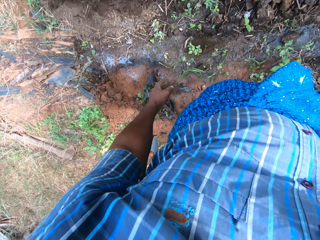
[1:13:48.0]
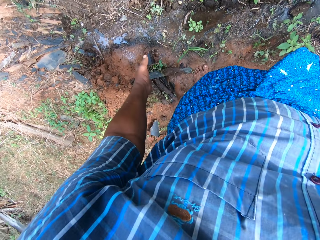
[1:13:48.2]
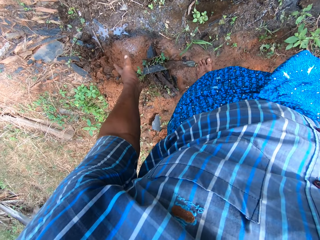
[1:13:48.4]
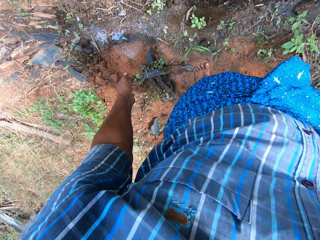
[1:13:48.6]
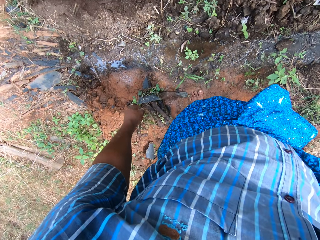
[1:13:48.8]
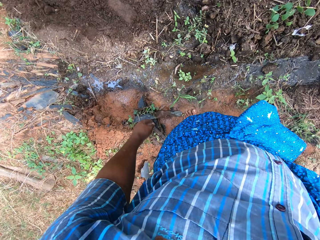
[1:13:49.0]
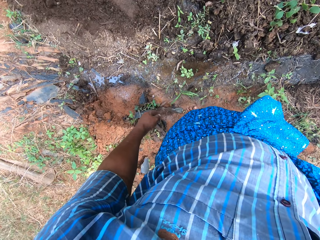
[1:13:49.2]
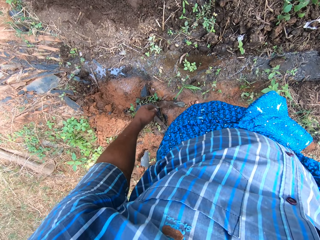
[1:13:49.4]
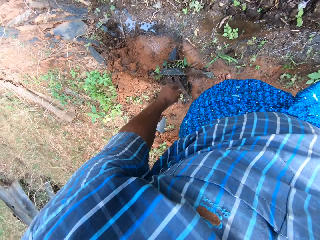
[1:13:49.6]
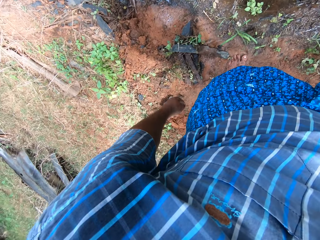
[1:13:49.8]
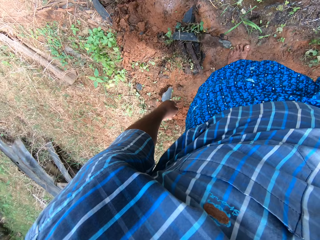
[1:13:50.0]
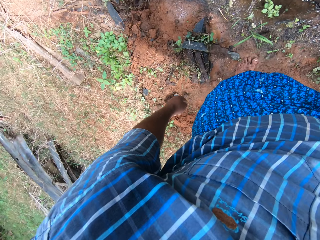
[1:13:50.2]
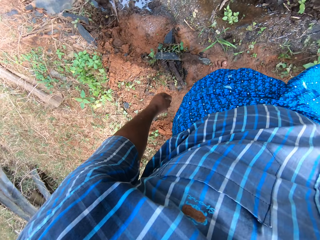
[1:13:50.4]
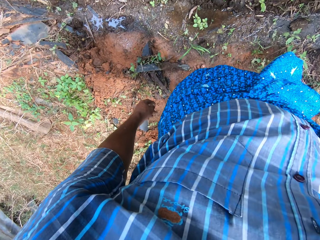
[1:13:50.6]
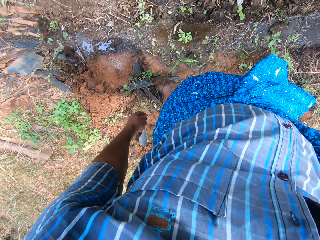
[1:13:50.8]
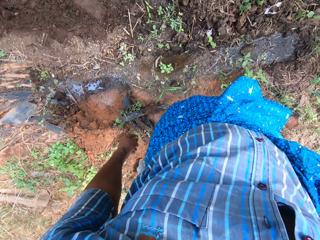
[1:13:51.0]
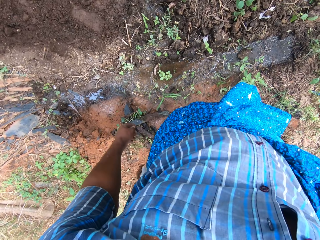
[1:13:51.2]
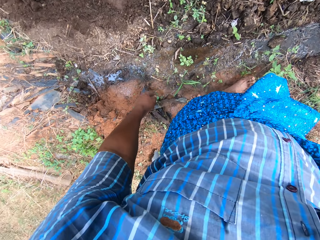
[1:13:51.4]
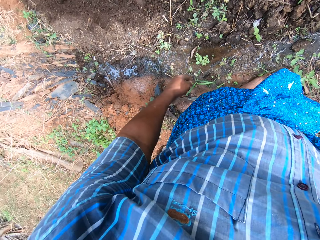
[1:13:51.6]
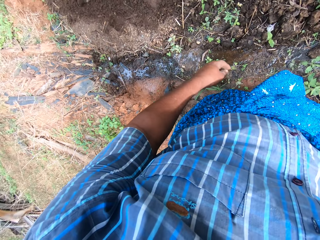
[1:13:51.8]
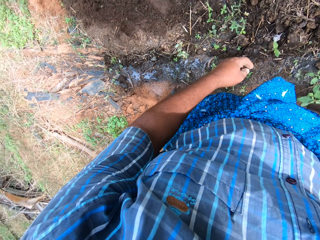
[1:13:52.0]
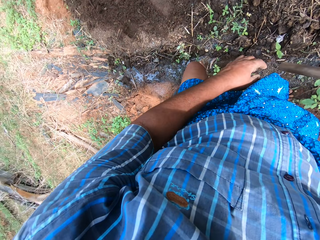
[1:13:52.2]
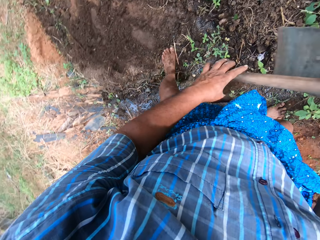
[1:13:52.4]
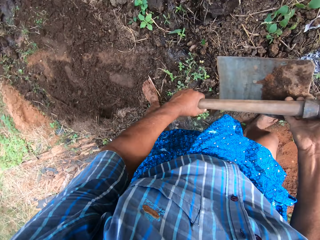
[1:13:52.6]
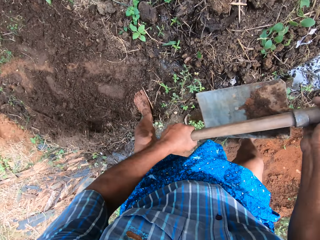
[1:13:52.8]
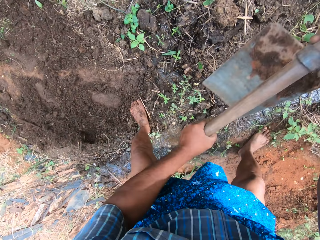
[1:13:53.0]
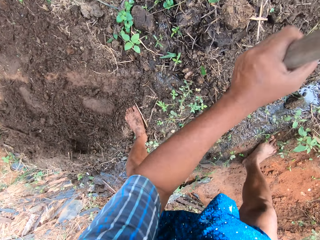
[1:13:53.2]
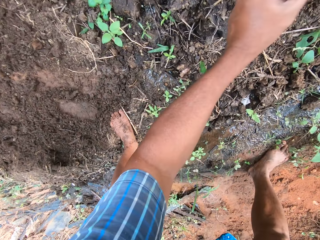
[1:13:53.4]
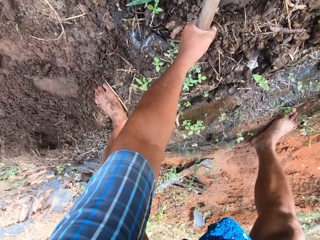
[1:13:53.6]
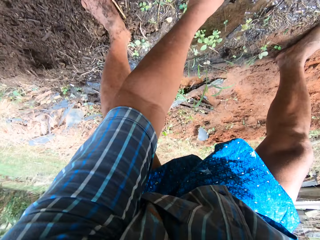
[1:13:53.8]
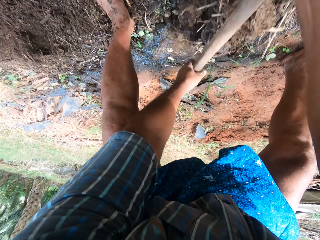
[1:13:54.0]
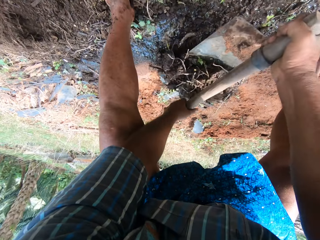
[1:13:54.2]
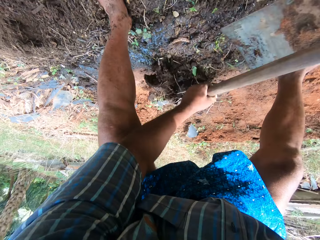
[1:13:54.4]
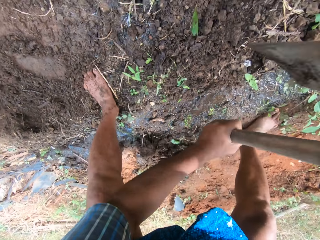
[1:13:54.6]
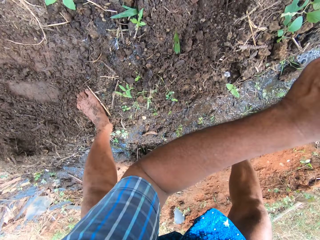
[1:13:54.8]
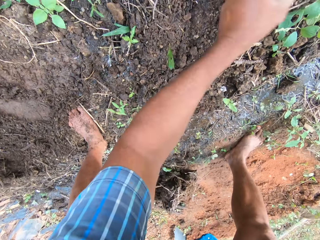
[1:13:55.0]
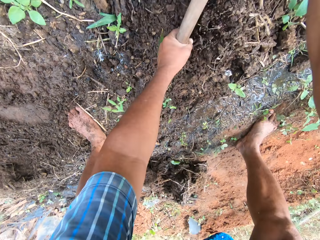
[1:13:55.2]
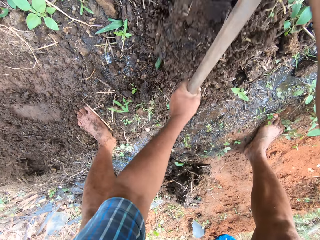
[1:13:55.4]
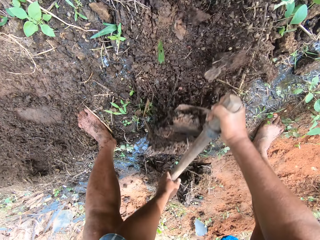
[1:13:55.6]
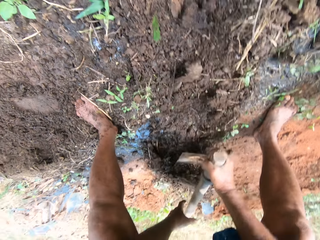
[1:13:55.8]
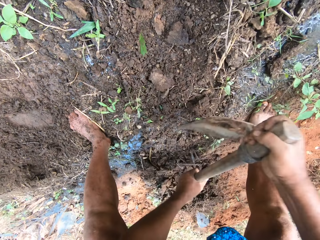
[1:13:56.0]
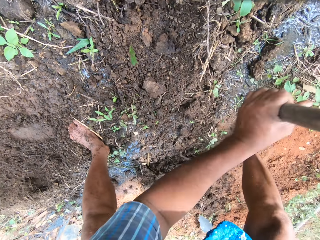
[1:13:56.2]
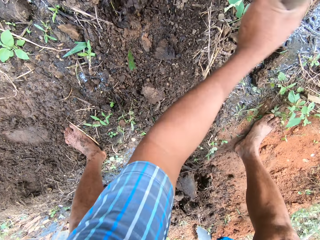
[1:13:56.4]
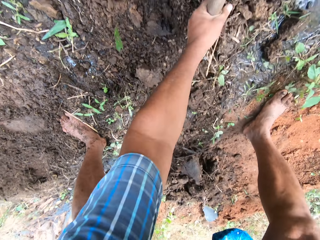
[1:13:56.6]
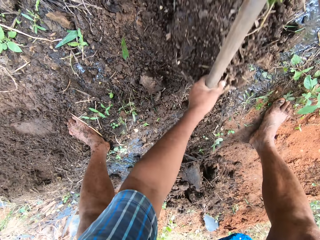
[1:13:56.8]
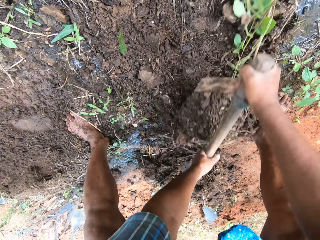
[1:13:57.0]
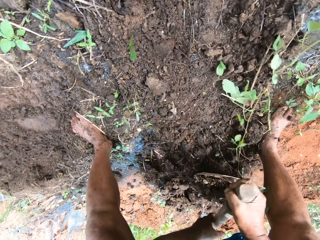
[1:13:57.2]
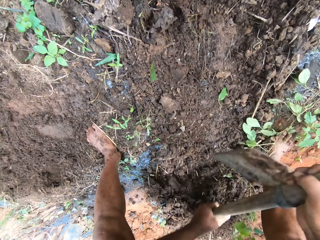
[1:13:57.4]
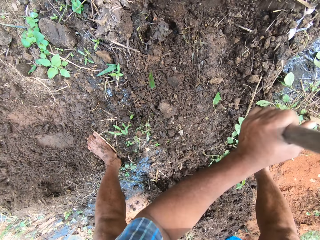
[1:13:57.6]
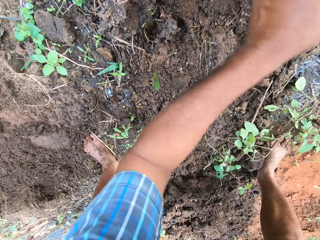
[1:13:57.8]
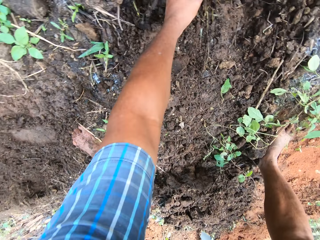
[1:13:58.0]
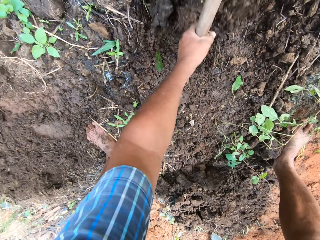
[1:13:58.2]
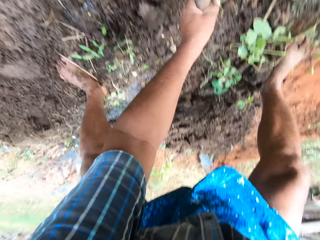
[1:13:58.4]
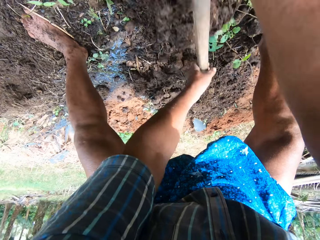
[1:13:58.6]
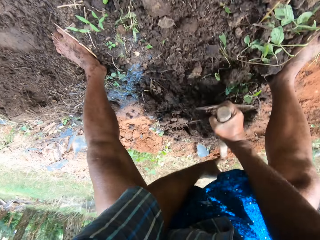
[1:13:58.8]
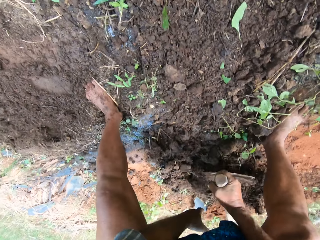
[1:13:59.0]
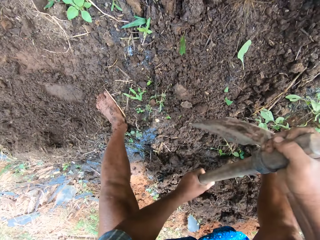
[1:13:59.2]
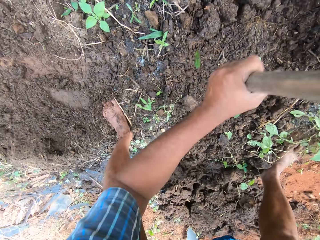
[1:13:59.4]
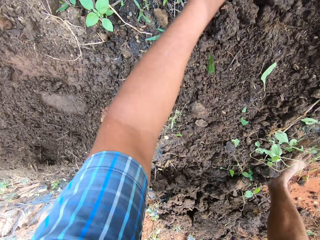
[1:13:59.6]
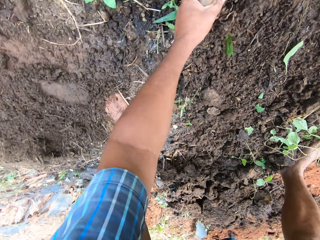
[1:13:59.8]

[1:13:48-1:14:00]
The camera wearer digs the ground with the hoe in his hands.

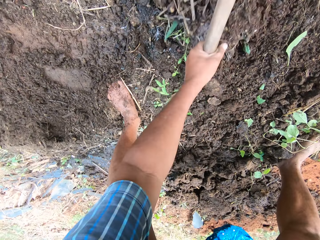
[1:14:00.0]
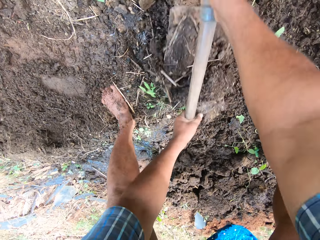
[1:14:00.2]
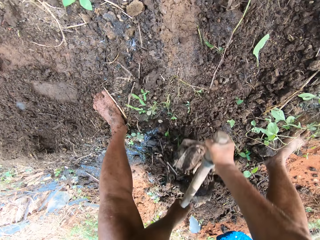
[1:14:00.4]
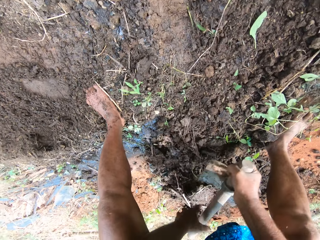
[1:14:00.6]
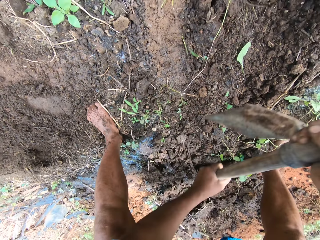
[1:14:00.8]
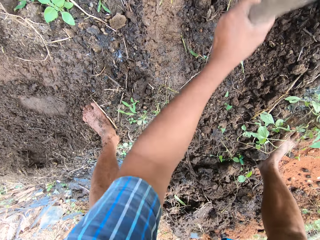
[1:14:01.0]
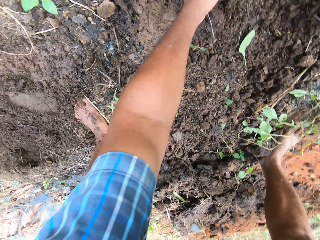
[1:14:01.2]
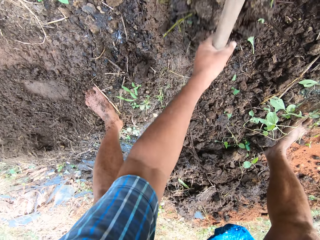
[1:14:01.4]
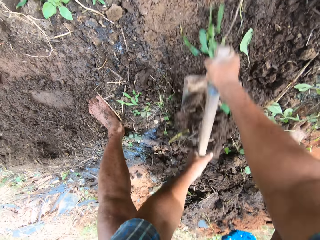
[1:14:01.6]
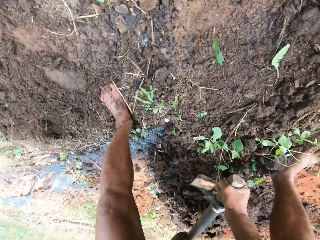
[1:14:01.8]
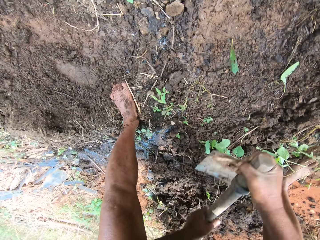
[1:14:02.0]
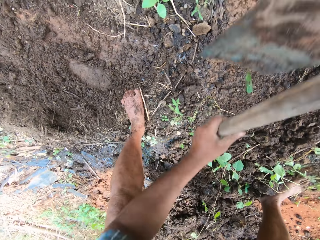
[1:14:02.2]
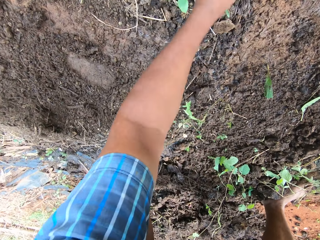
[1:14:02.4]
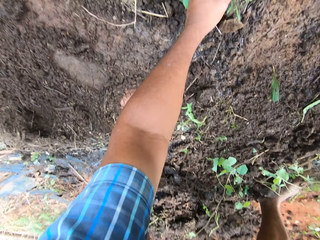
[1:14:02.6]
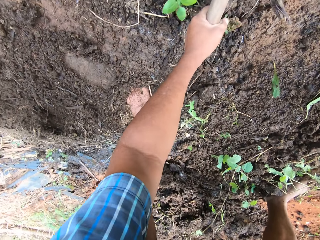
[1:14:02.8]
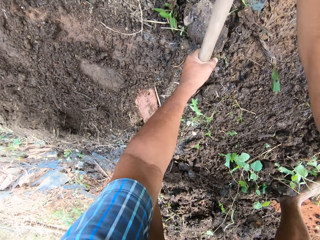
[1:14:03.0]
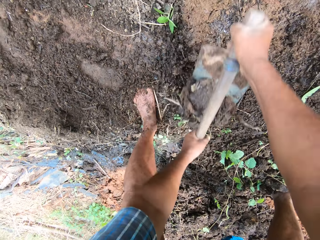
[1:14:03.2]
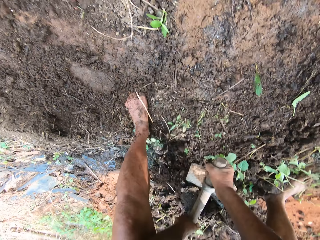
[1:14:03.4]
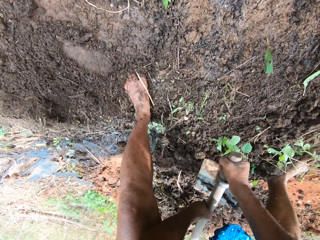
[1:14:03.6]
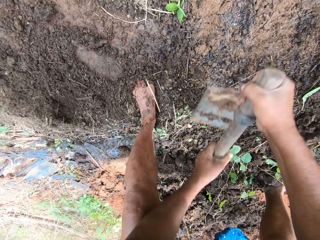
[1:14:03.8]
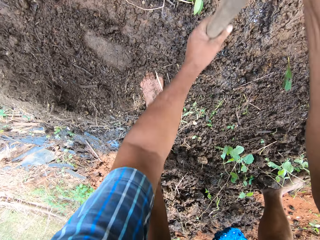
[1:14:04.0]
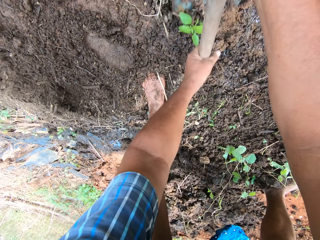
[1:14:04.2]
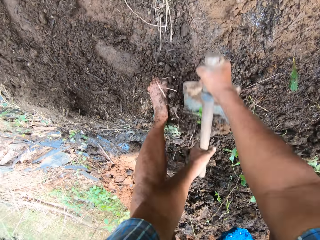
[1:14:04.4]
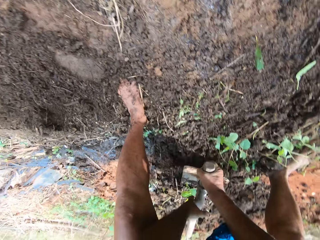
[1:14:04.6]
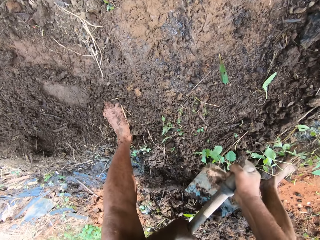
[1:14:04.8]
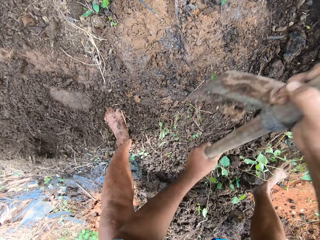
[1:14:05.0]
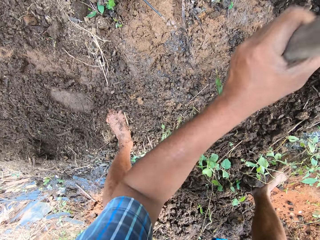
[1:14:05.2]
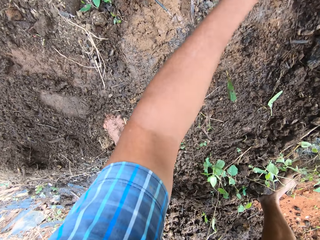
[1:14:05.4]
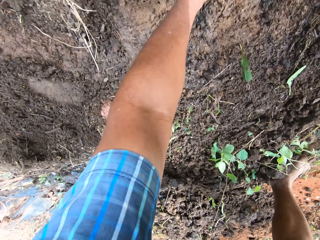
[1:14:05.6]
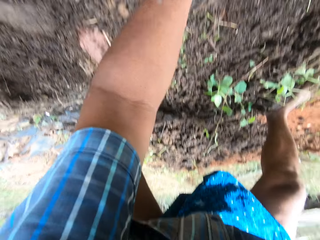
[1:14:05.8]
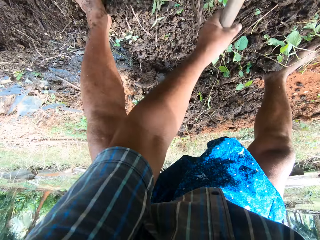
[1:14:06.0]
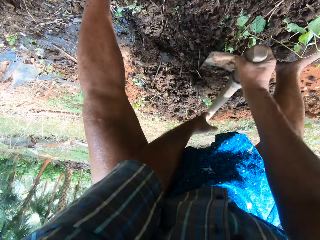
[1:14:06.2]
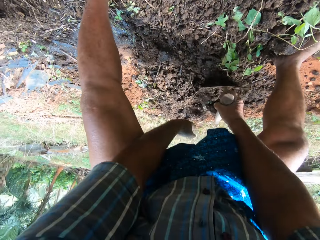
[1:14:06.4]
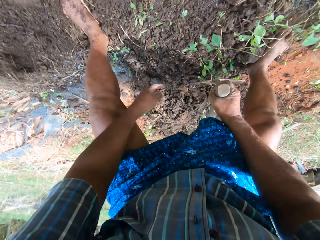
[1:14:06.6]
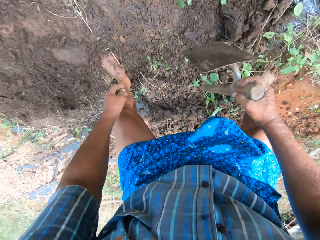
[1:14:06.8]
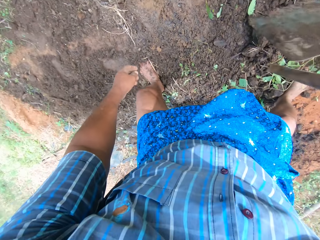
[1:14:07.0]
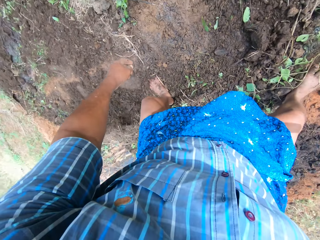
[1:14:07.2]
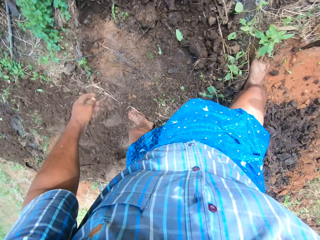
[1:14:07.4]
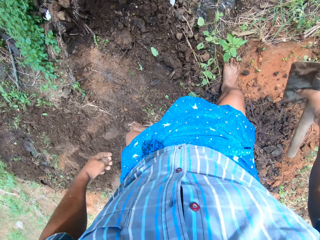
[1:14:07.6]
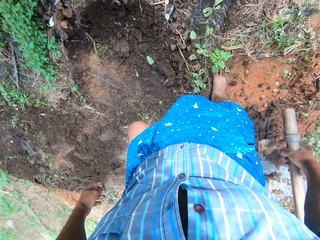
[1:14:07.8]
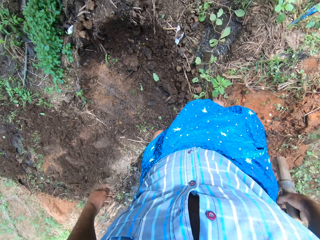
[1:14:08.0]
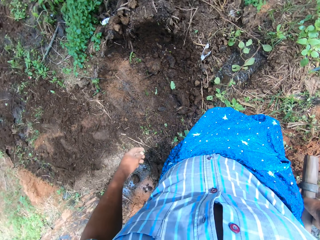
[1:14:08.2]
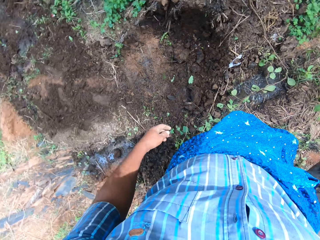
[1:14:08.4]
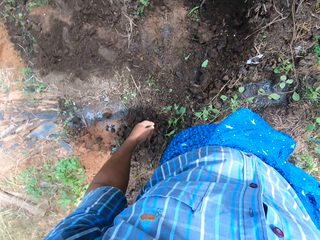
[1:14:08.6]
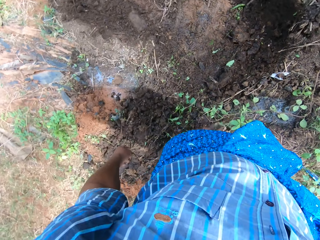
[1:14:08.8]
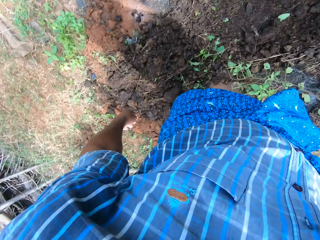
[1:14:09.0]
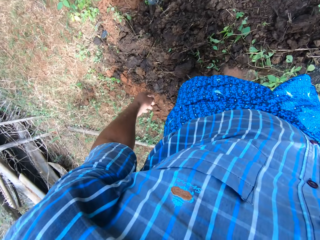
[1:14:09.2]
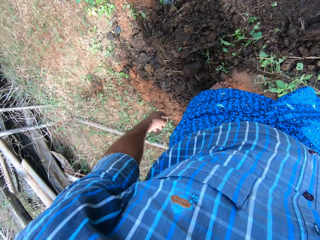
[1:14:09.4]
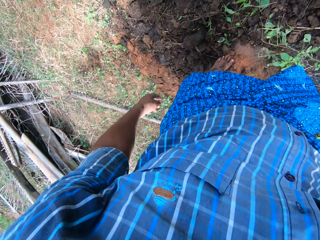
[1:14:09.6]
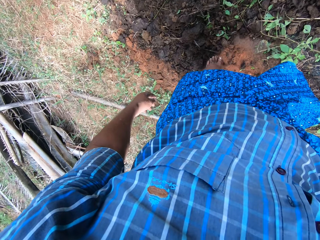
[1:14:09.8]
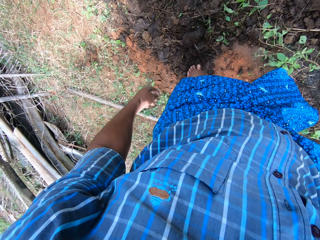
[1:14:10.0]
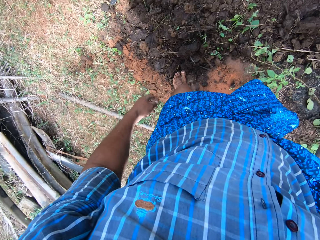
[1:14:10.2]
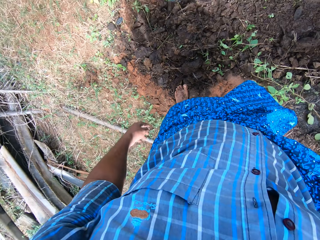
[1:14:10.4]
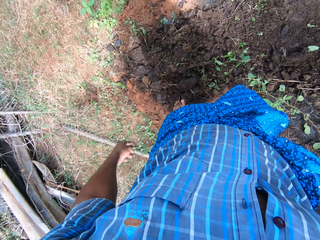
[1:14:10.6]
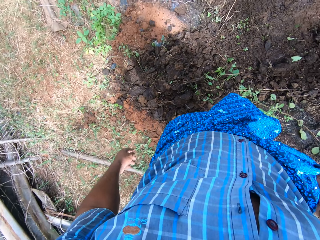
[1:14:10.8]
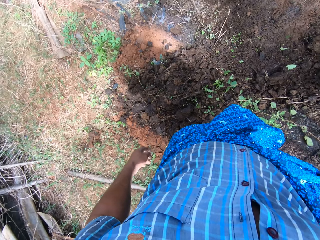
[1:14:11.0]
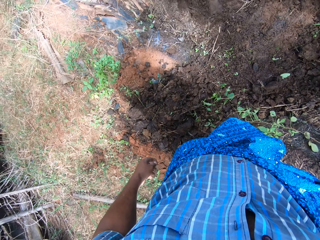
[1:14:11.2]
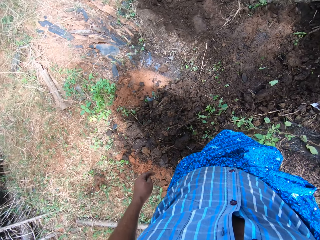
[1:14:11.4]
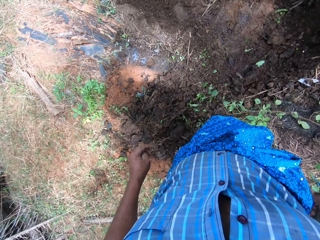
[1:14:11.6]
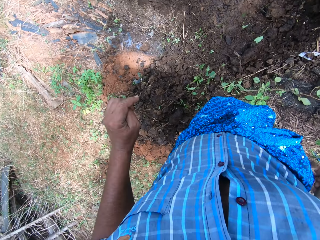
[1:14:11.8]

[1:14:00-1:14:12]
The camera wearer looks around the farm.
